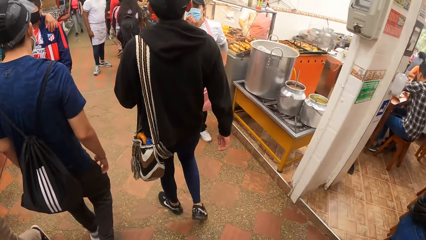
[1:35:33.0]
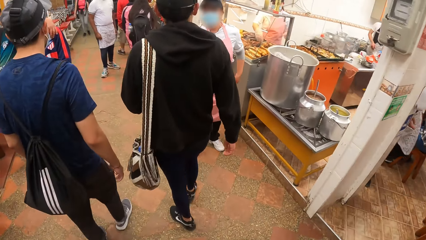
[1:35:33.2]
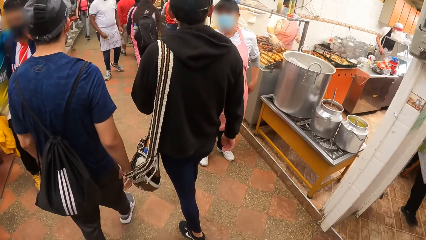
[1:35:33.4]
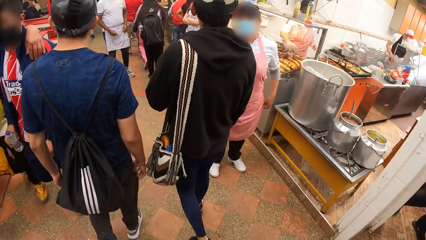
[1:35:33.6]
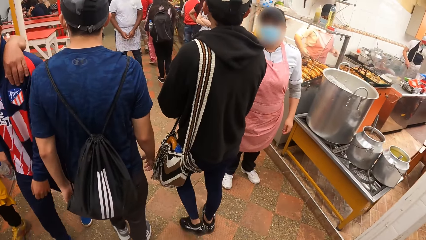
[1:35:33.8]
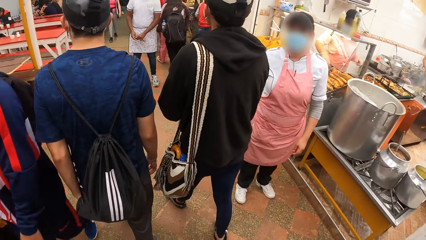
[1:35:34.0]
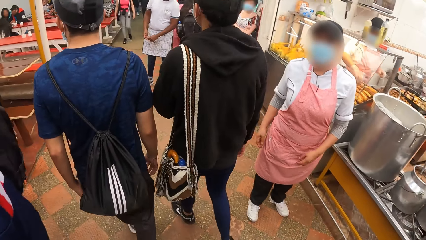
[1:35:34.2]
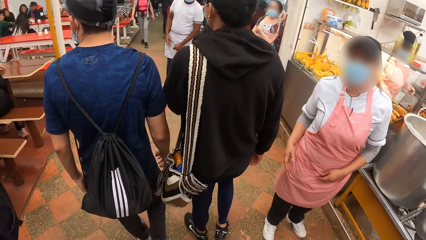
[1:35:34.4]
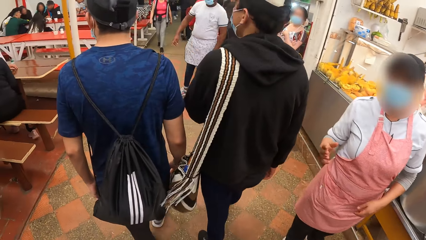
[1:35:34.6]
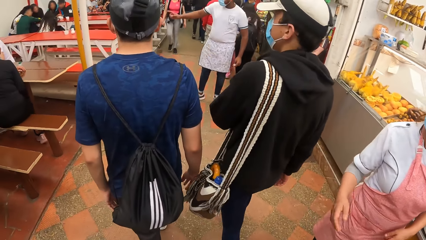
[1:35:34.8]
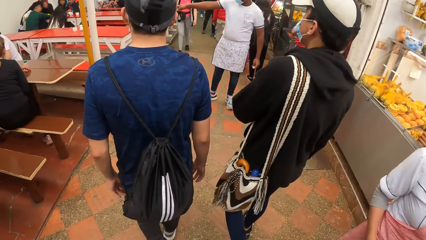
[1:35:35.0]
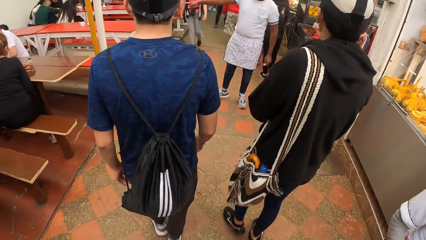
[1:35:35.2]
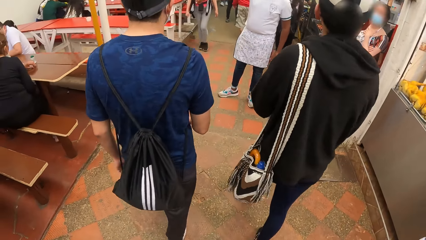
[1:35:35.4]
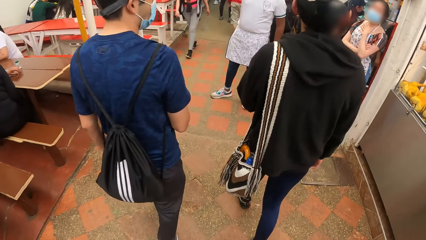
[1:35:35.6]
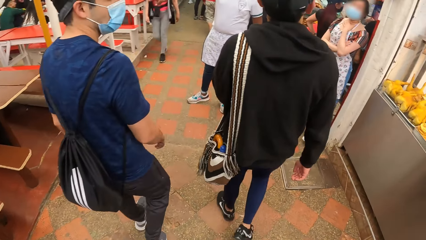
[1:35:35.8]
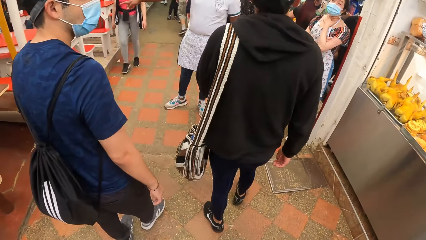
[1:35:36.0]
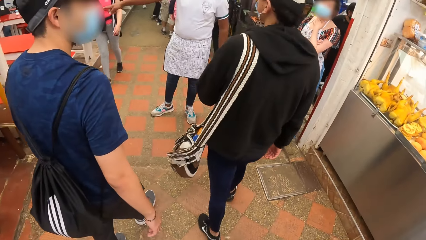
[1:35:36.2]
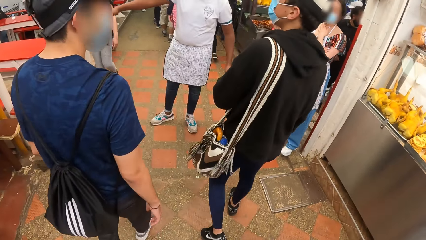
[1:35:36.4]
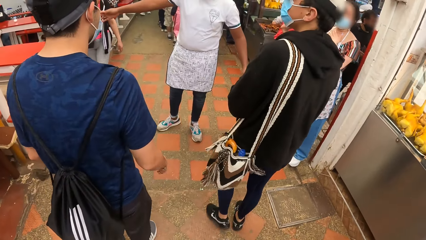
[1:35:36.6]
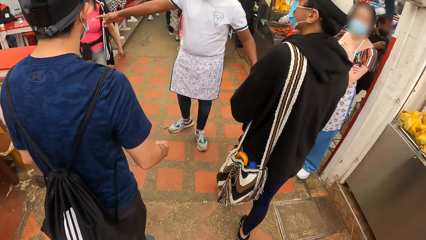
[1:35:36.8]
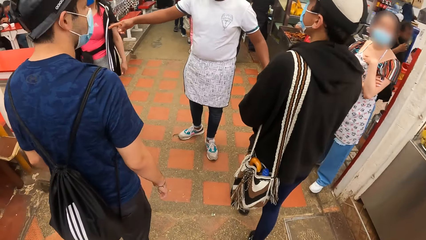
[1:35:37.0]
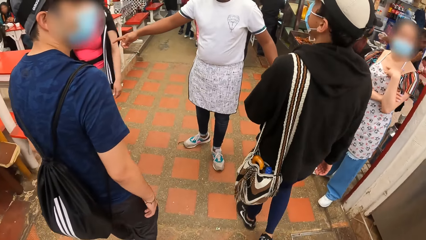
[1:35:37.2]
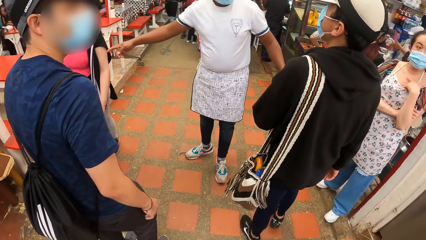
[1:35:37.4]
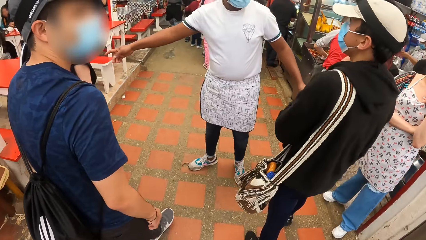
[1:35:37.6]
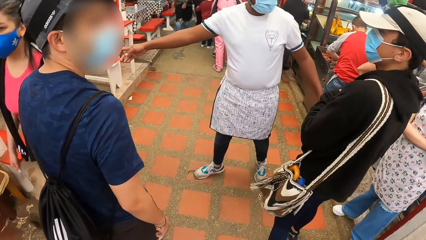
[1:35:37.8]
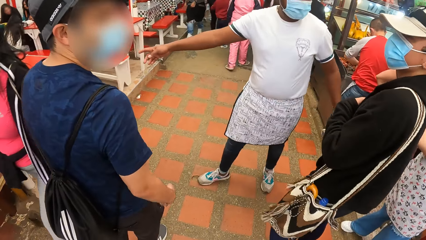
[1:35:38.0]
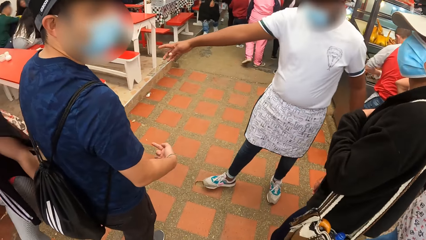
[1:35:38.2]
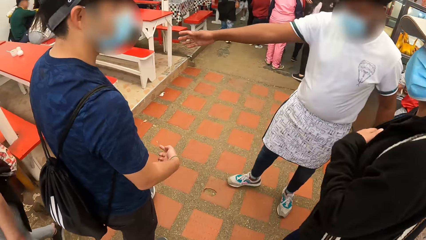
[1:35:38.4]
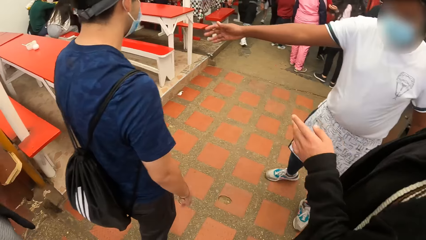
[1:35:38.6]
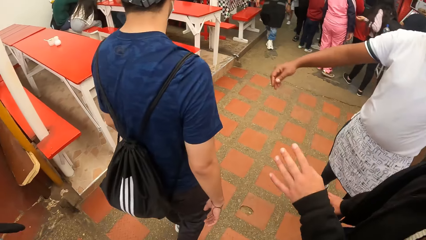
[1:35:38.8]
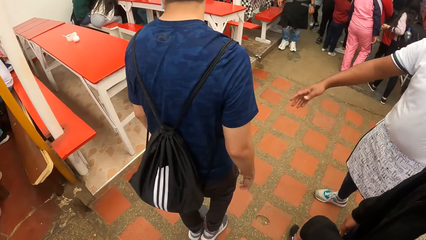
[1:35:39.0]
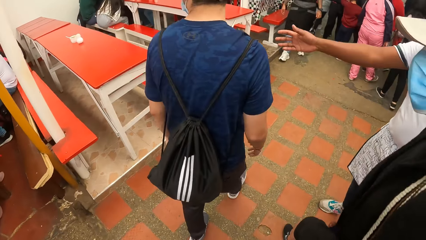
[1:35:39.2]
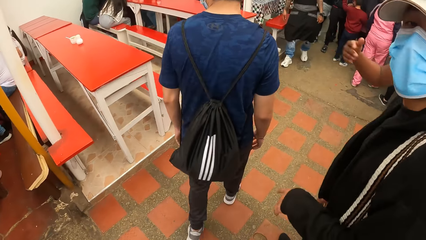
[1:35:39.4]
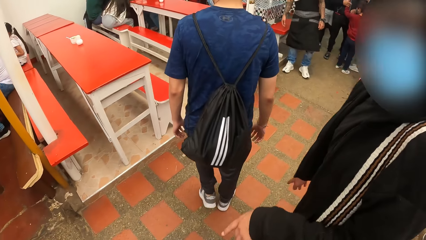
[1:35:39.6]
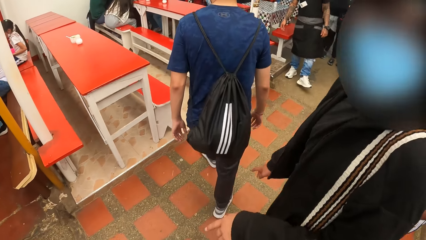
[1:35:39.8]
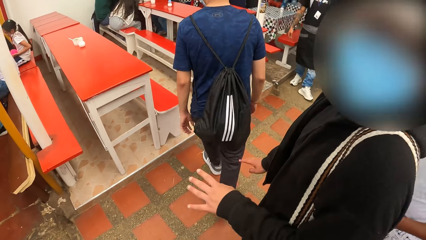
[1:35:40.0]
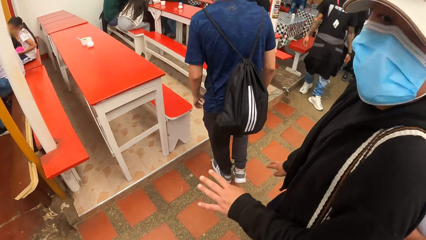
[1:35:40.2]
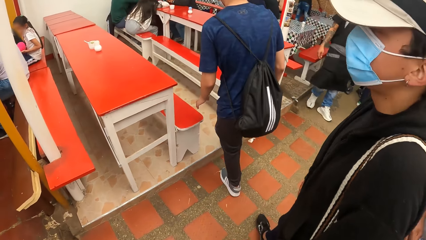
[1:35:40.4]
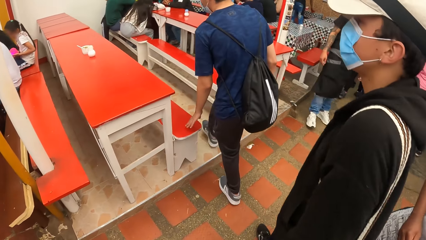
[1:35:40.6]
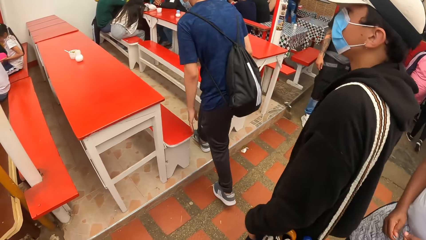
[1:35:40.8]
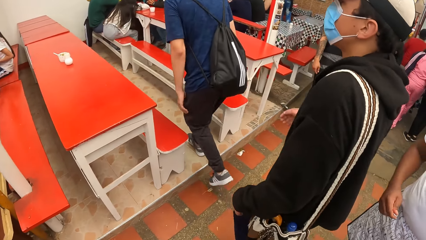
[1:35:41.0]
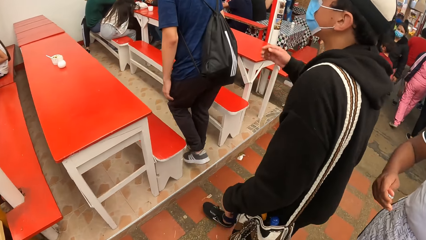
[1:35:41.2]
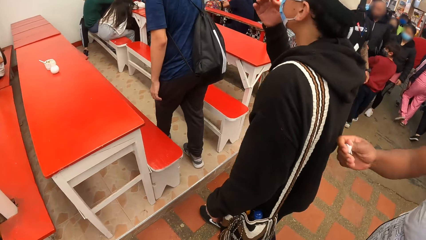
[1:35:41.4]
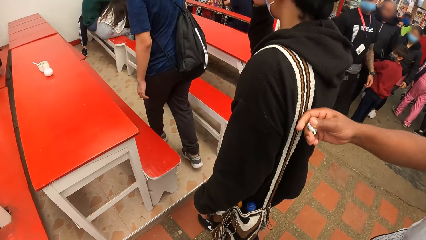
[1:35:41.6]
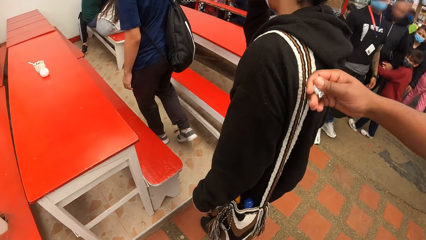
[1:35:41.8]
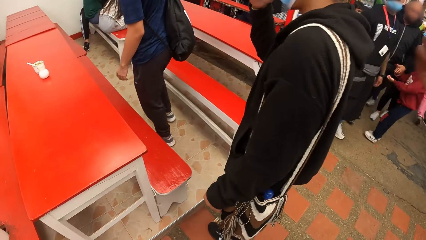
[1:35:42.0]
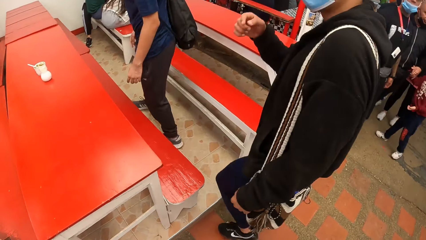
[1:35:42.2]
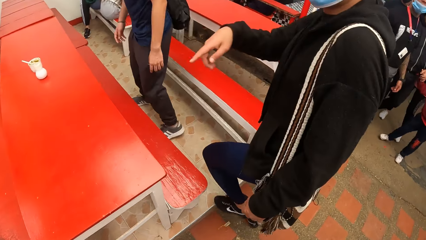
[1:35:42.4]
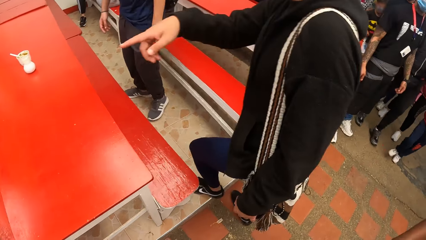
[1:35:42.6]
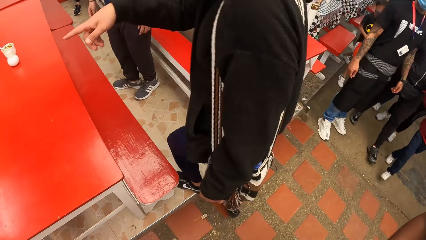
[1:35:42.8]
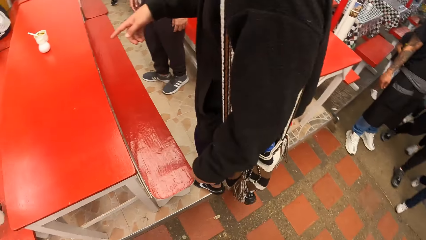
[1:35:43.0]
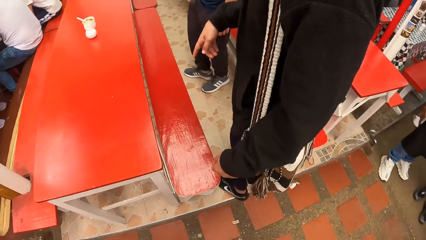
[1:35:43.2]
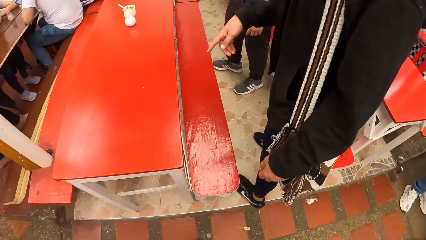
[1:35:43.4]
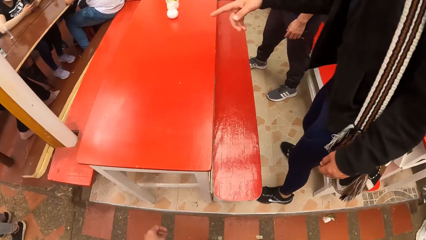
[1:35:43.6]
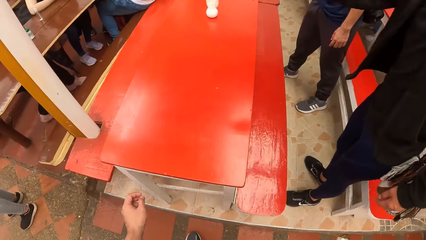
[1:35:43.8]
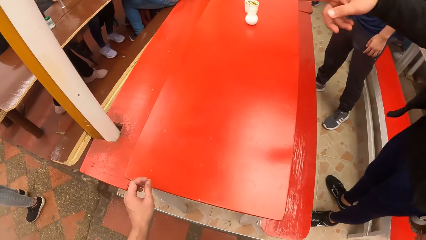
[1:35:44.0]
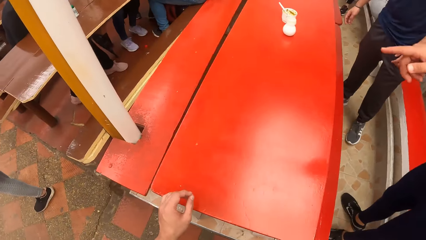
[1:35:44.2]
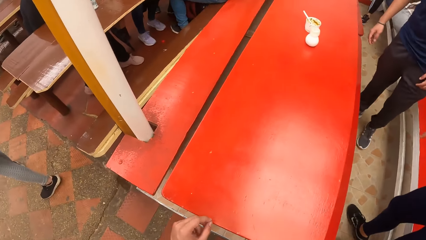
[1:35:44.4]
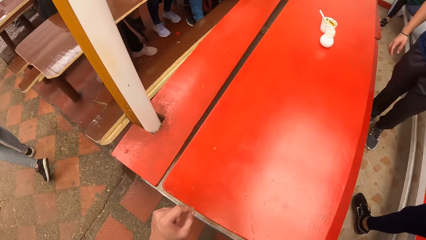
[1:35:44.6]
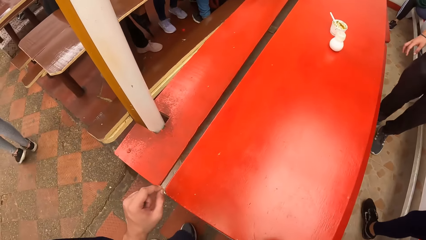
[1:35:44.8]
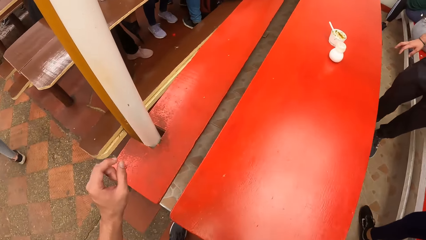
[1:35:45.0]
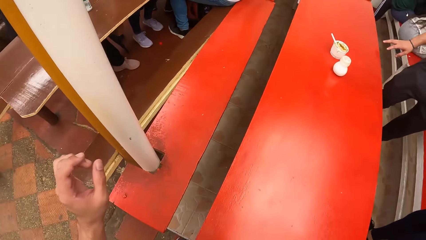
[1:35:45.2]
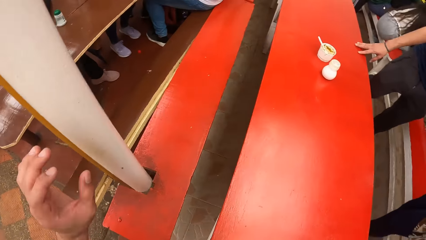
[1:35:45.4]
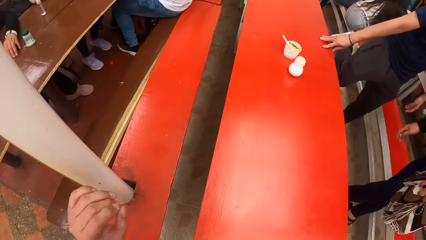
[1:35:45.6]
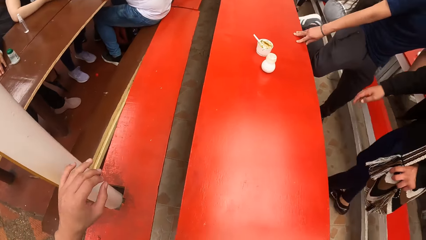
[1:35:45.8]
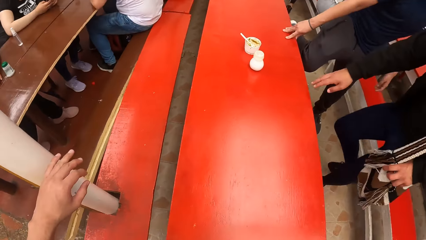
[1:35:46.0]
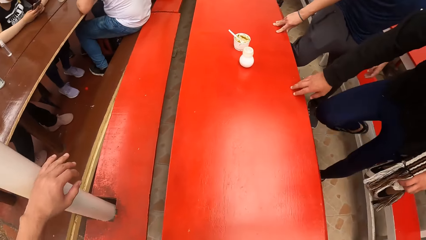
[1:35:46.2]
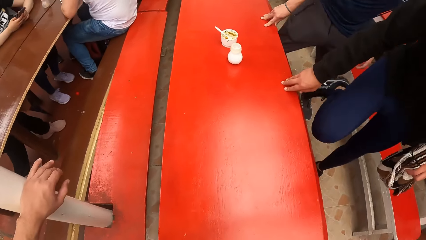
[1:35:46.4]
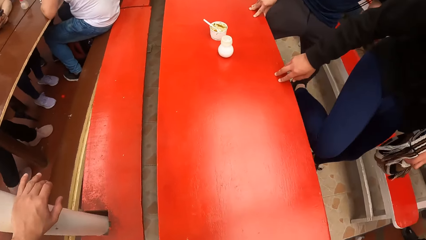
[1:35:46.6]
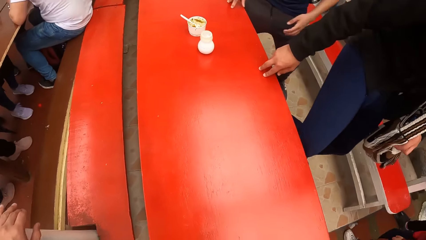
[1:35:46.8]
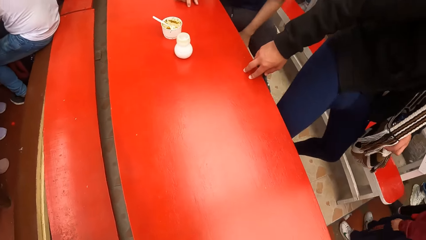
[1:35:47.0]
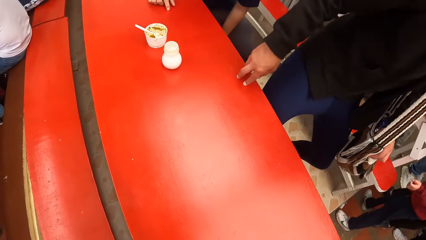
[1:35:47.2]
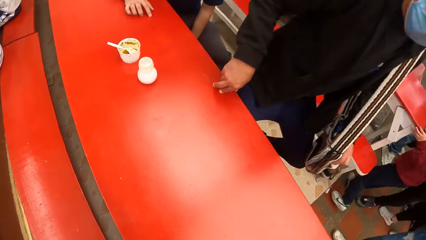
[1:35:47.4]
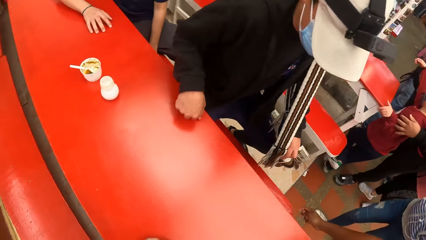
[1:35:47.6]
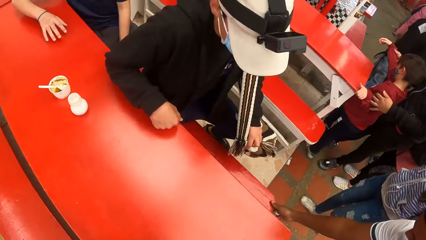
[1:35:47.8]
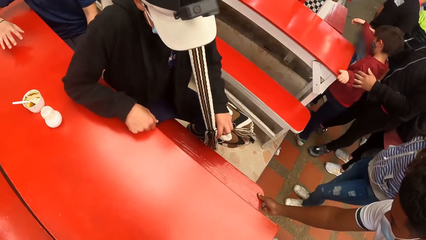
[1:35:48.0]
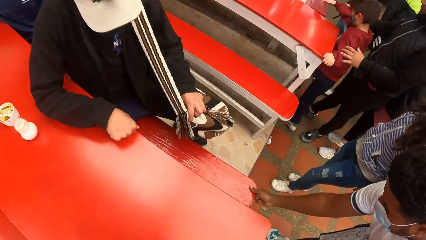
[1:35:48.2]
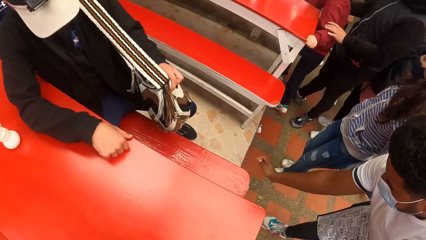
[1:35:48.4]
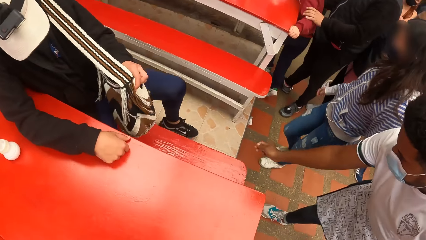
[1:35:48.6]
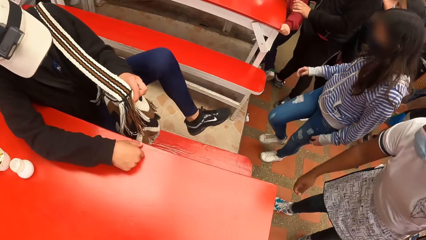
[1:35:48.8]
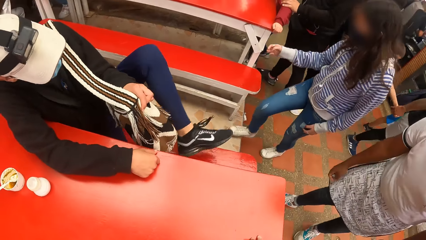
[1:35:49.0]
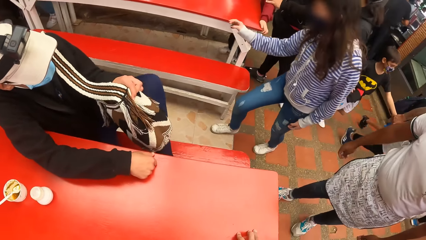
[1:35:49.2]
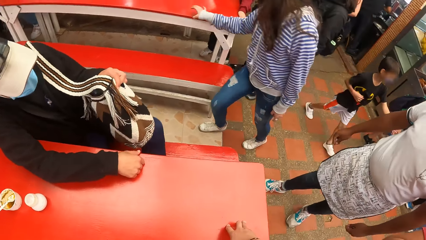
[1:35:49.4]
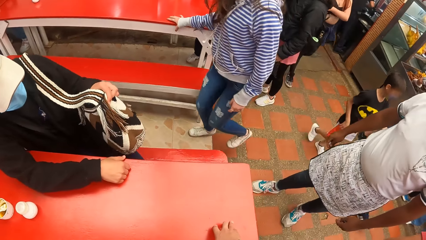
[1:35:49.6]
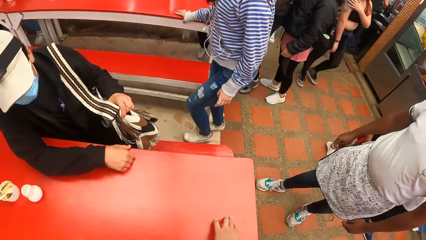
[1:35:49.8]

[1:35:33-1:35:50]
A waiter directs the camera wearer, the first man and the second man to a table with his right hand. The camera wearer walks along the pavement. The first man sits at the table. The second man sits at the table. The waiter adjusts the chair with his right hand.
